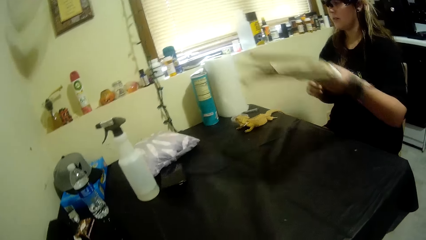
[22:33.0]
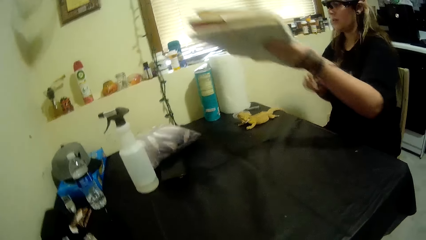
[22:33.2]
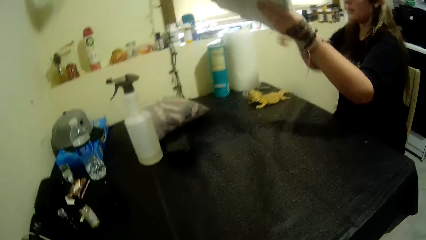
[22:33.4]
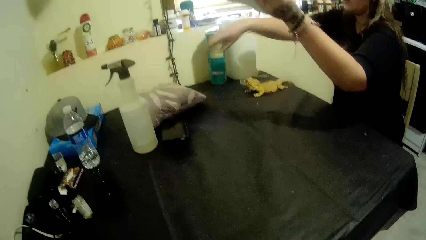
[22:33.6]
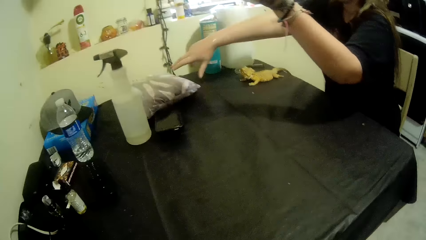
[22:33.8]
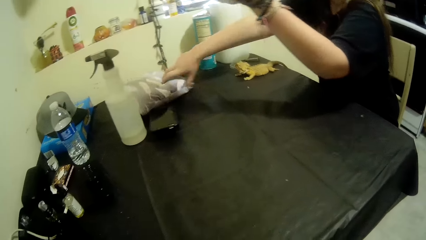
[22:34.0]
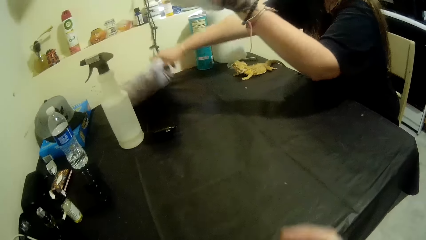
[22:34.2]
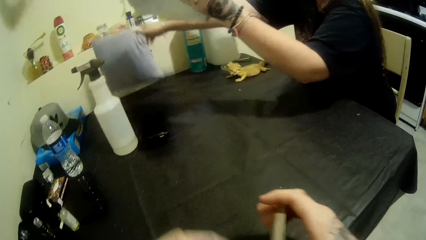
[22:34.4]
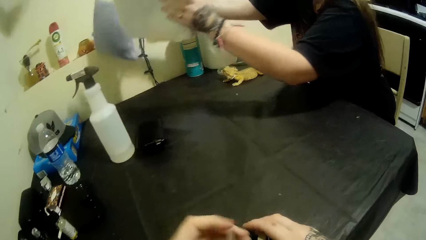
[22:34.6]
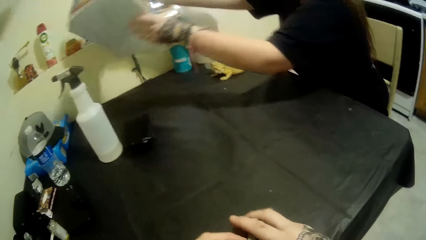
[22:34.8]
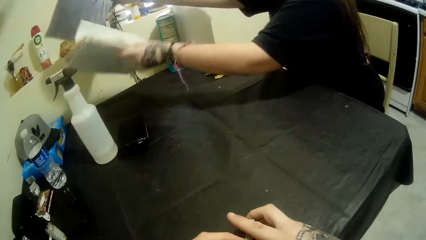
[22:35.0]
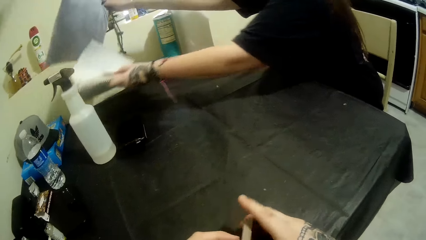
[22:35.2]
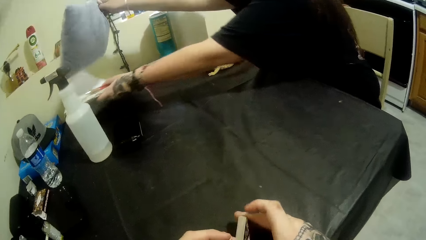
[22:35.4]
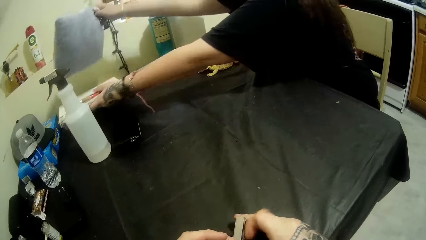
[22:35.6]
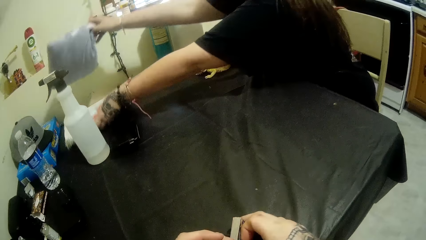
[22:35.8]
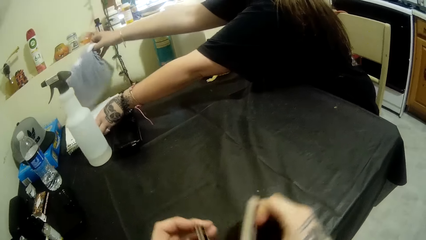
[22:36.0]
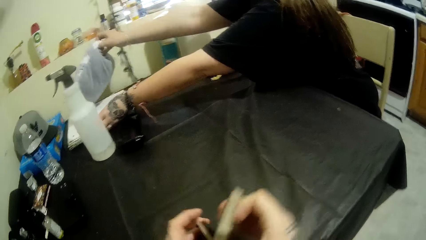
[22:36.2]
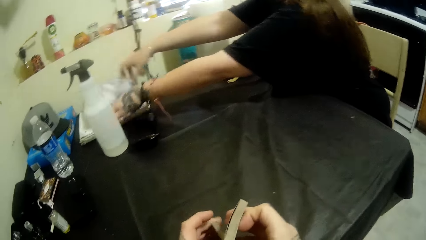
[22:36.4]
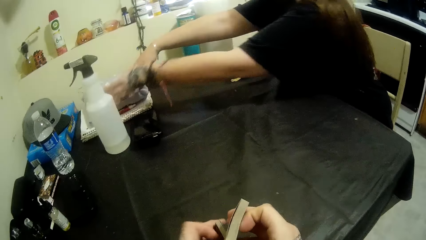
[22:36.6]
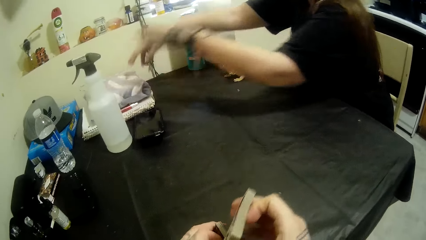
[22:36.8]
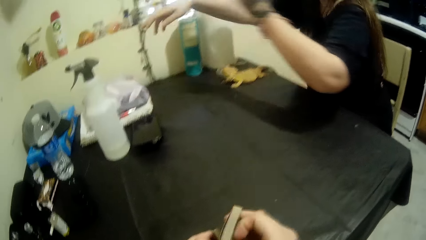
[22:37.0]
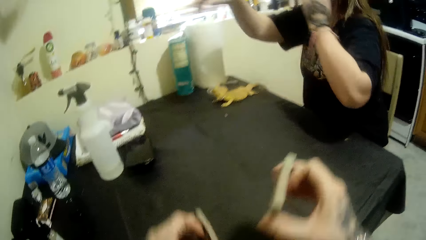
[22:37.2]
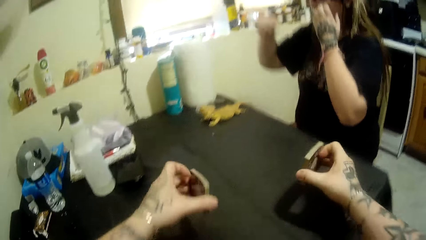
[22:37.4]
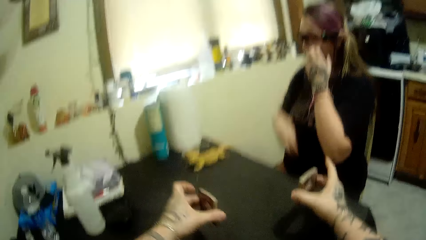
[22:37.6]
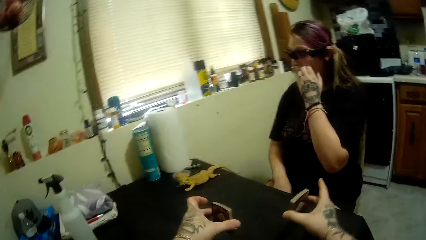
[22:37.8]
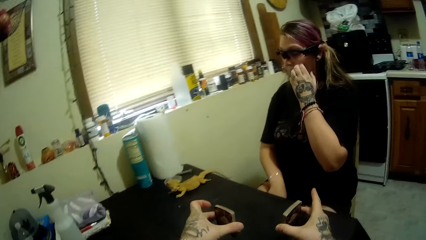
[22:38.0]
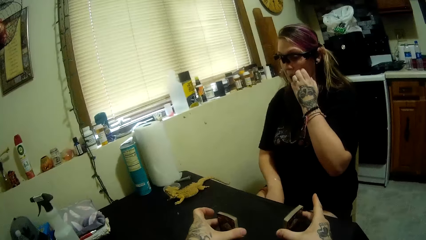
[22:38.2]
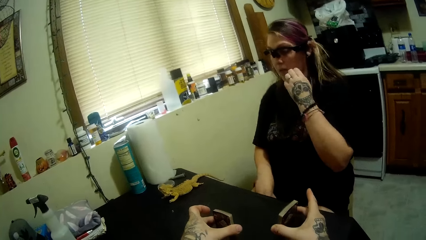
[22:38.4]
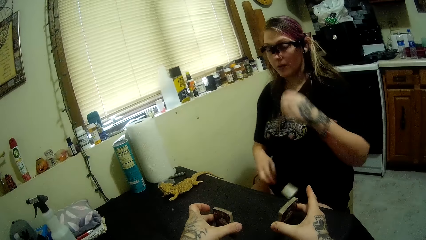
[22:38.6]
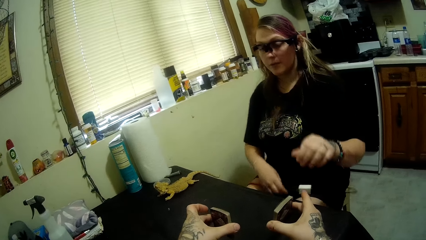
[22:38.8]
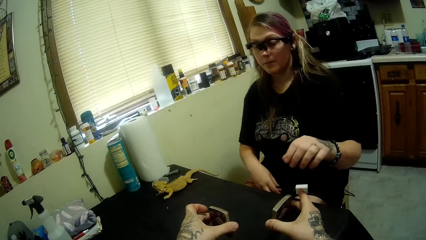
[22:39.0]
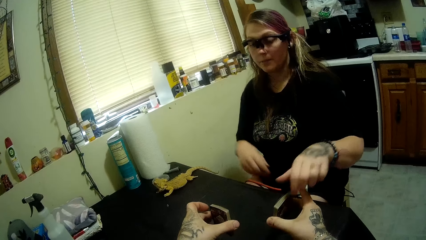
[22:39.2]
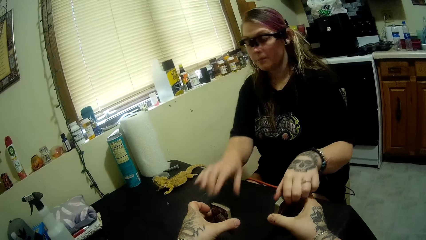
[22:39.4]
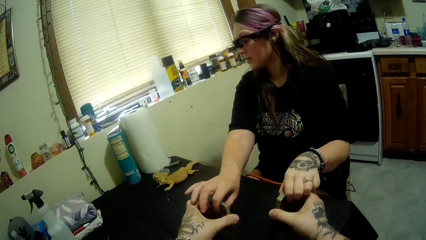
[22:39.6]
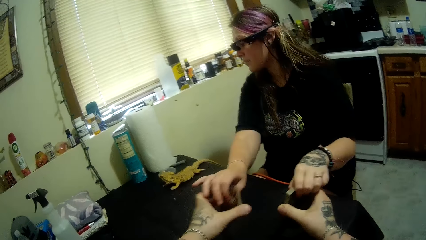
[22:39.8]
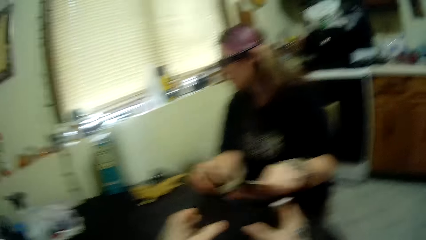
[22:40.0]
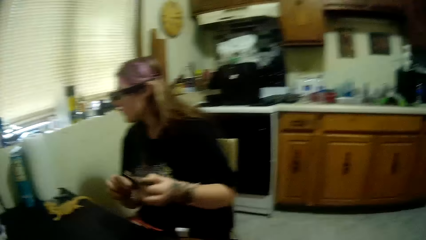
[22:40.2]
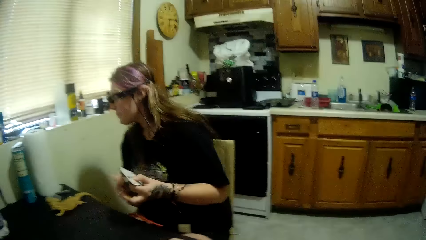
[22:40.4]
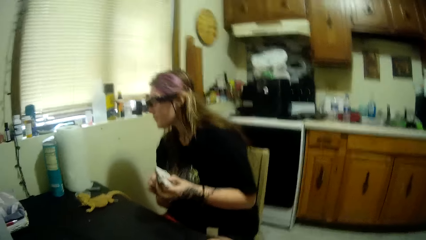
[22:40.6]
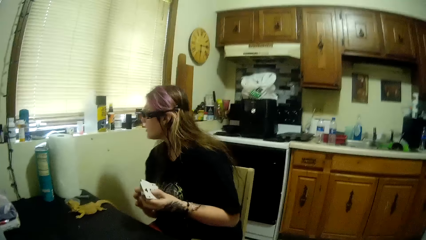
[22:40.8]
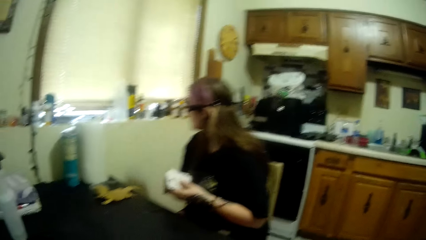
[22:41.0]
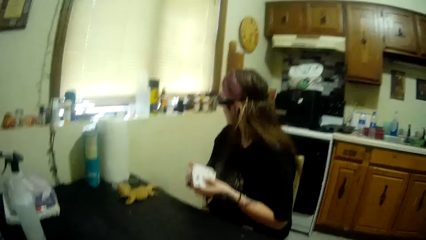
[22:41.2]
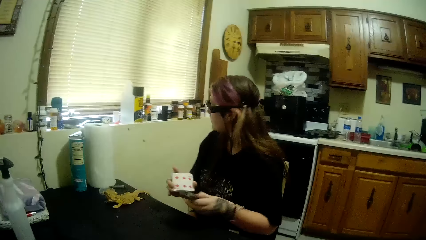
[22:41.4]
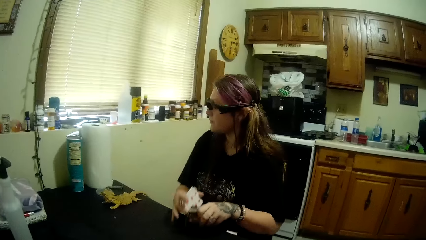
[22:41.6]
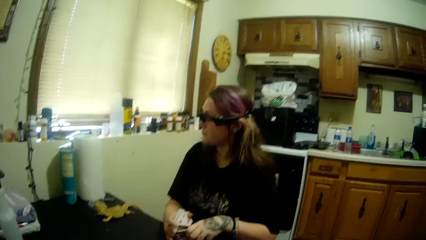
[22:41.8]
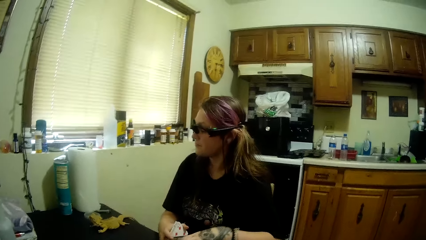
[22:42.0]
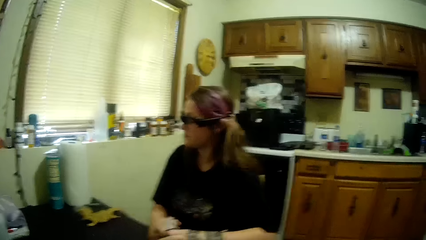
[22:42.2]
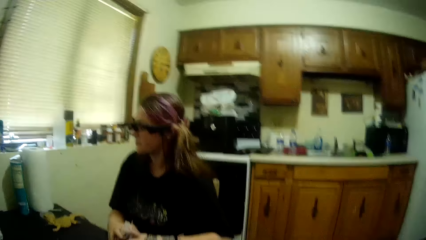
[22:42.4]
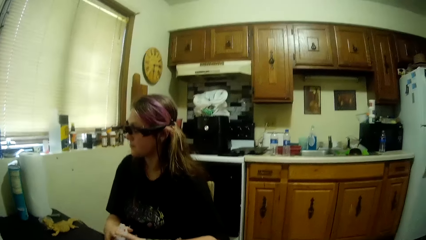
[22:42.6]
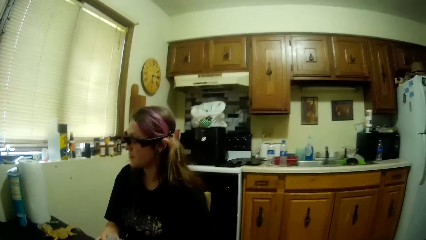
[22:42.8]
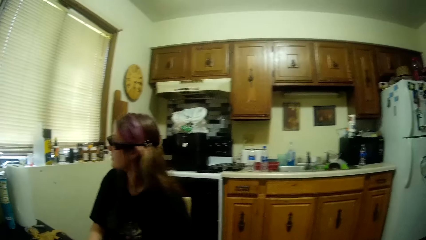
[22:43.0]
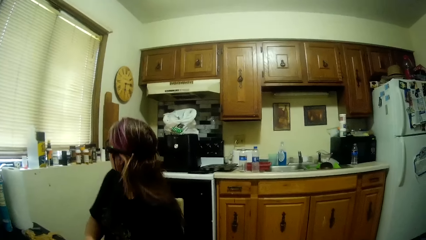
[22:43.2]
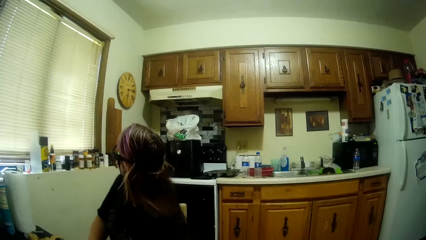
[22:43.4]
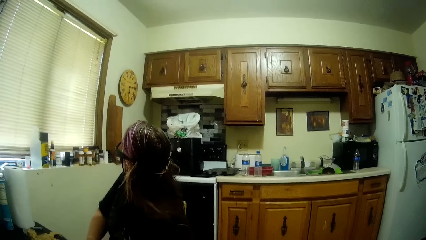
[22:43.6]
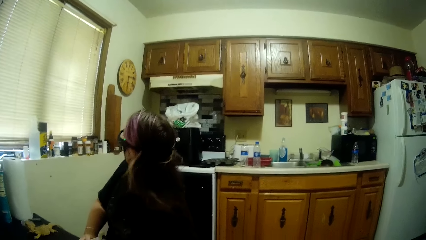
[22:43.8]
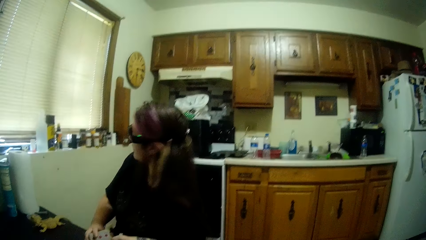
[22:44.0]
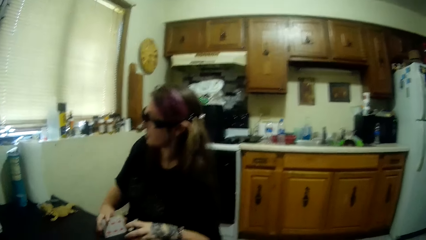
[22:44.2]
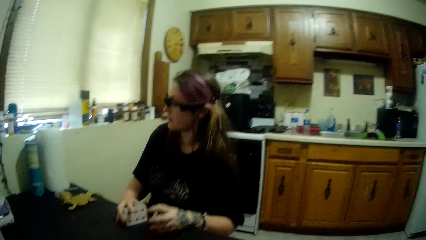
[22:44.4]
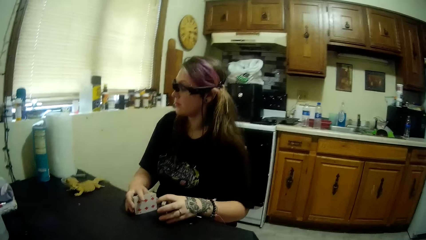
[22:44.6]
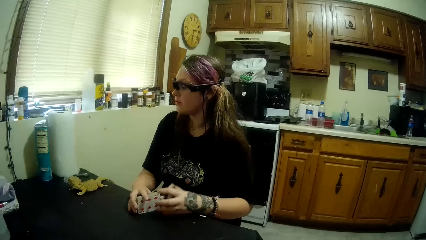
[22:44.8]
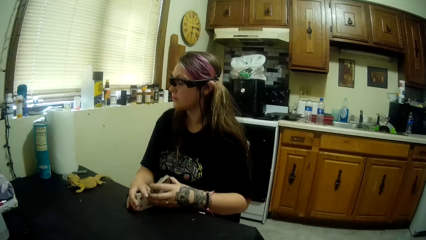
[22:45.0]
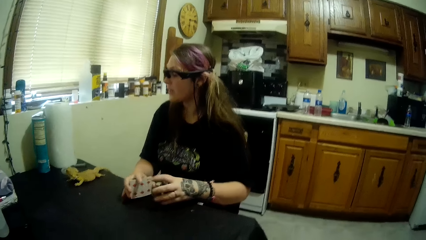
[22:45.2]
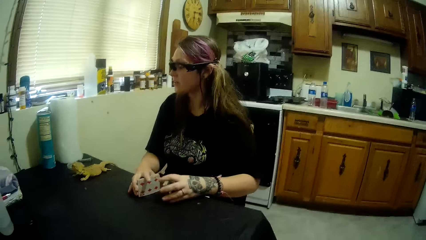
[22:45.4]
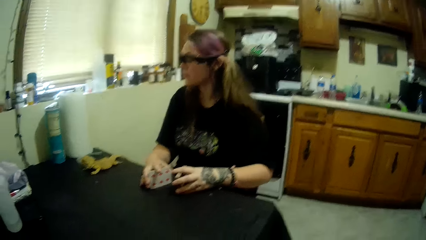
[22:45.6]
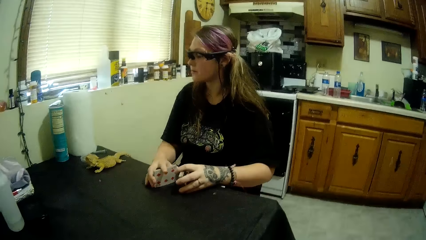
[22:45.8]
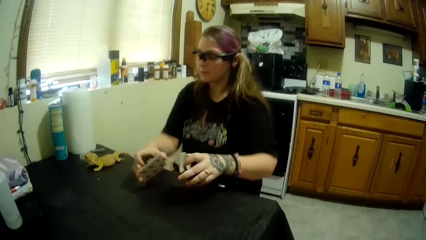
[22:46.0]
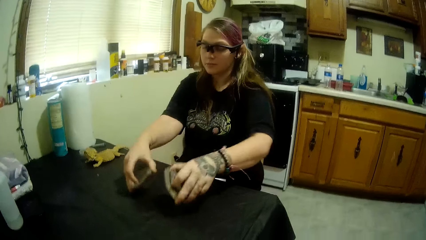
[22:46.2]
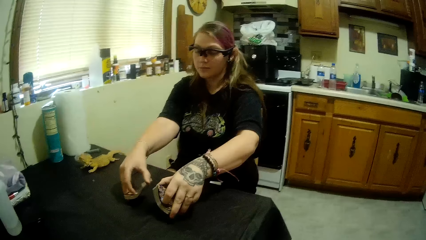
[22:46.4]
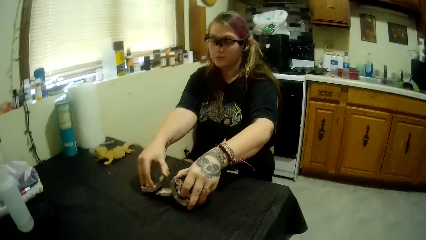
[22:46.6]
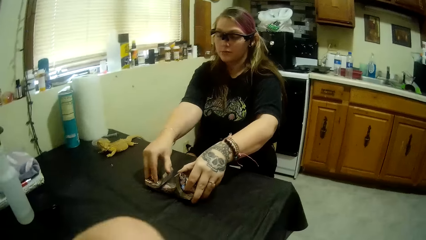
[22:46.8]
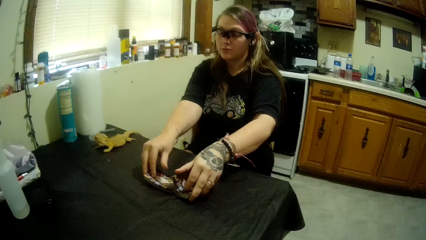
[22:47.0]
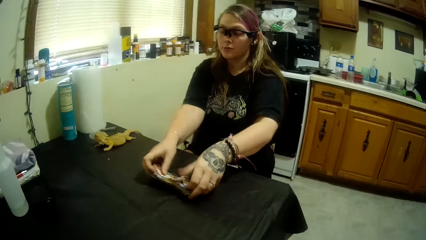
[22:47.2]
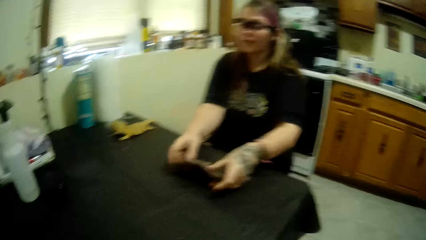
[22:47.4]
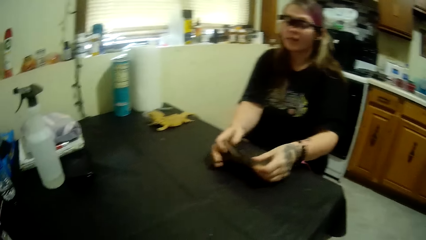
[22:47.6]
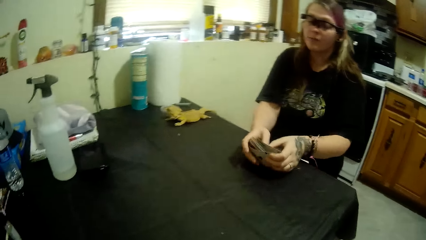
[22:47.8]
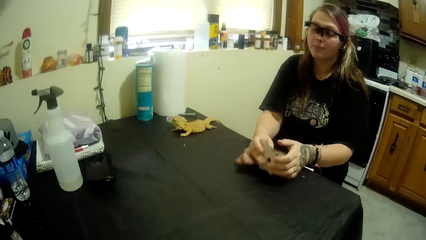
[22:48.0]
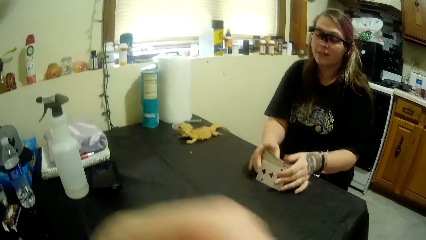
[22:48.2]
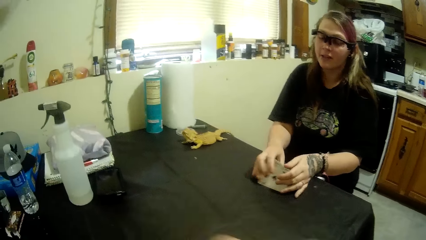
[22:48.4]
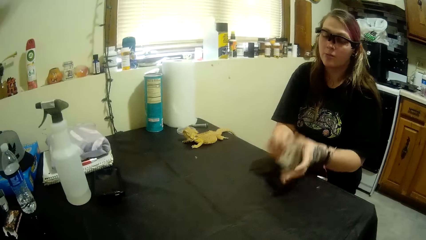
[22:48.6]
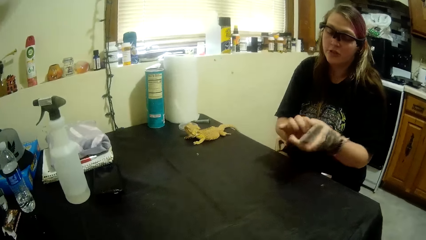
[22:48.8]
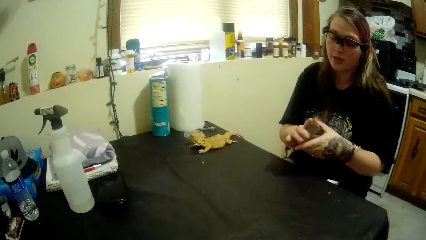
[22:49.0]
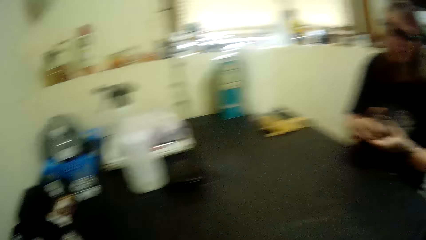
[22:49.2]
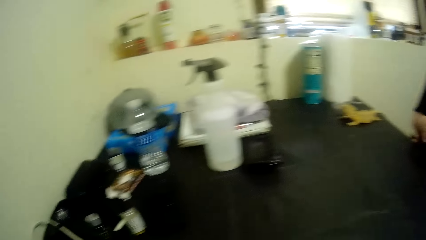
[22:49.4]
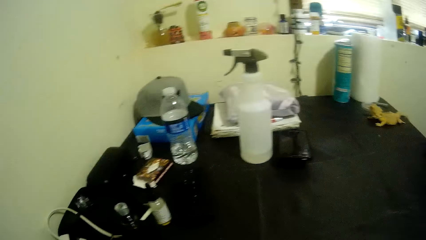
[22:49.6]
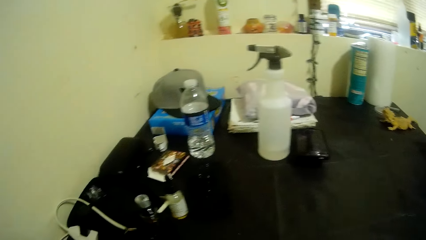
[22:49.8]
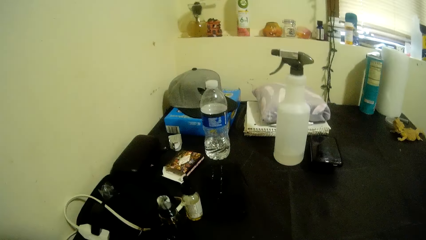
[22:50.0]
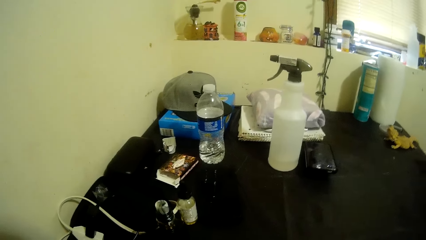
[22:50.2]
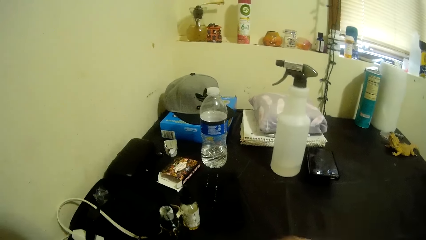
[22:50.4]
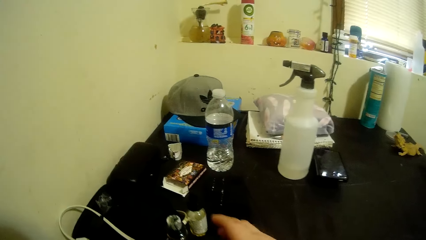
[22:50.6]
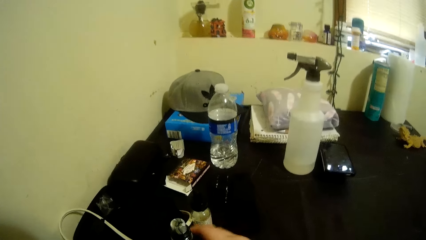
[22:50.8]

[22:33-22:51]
A lady returns a book with a pen. The lady picks a throw pillow. The lady drops the notebook. The lady returns the throw pillow on the book. The camera wearer gives the lady cards. The lady takes the cards from the camera wearer, shuffles the cards, puts the cards on the table and selects the cards.
